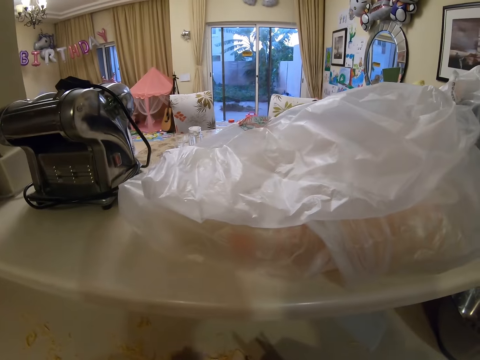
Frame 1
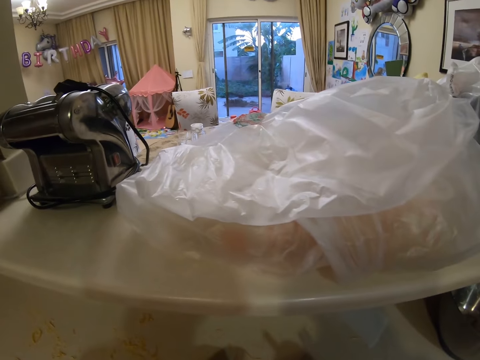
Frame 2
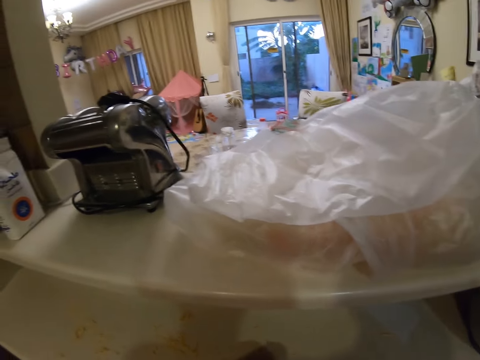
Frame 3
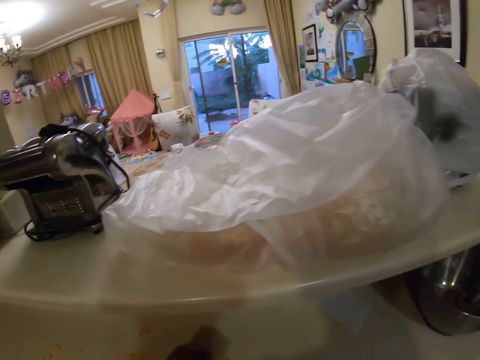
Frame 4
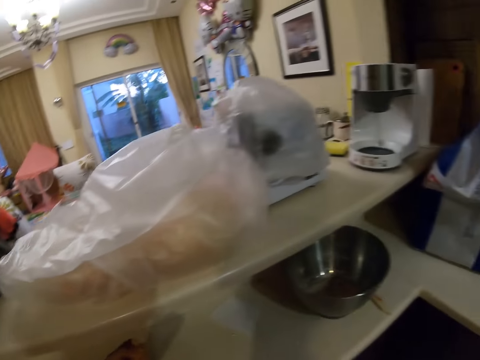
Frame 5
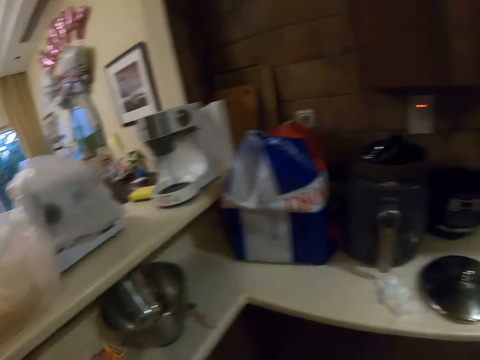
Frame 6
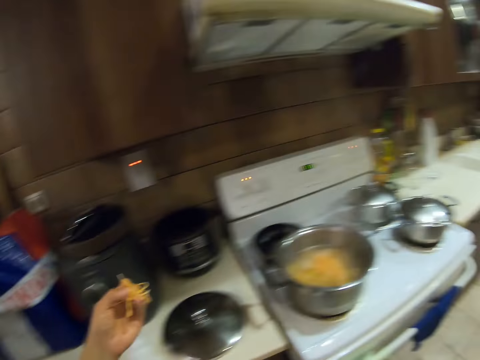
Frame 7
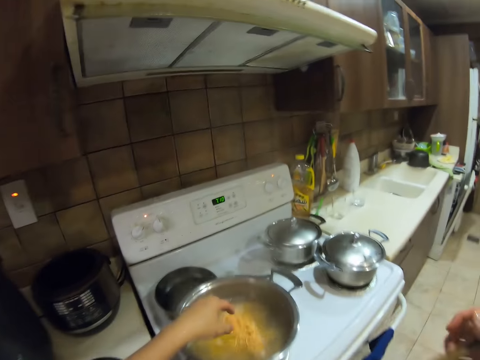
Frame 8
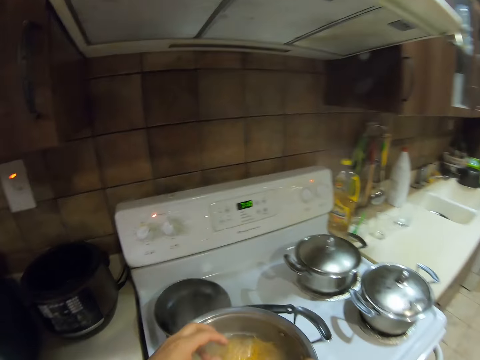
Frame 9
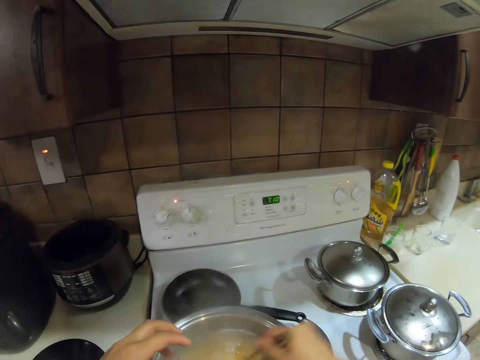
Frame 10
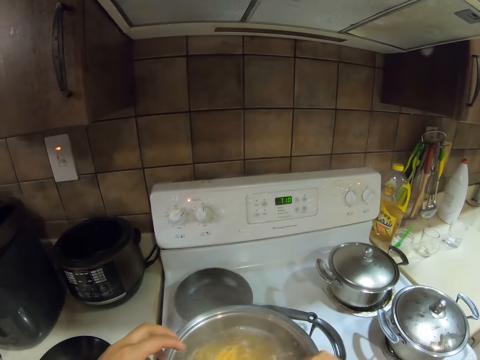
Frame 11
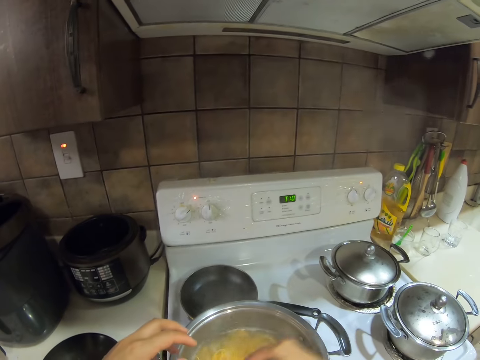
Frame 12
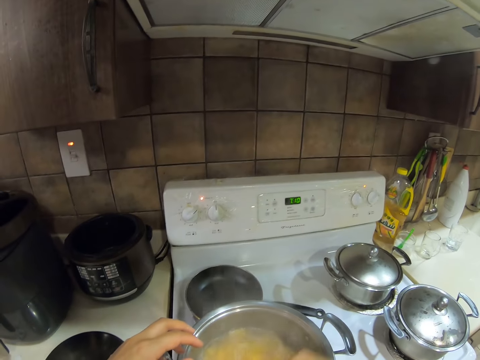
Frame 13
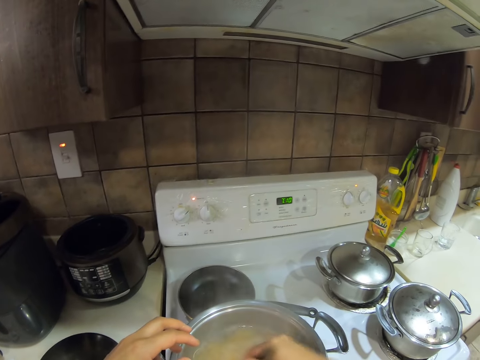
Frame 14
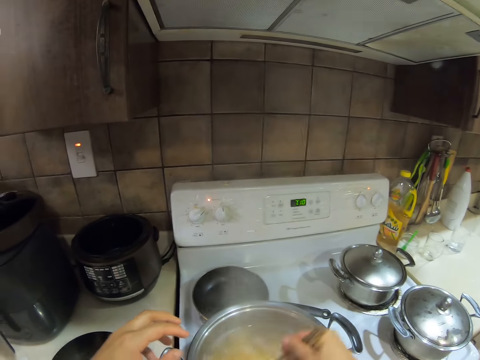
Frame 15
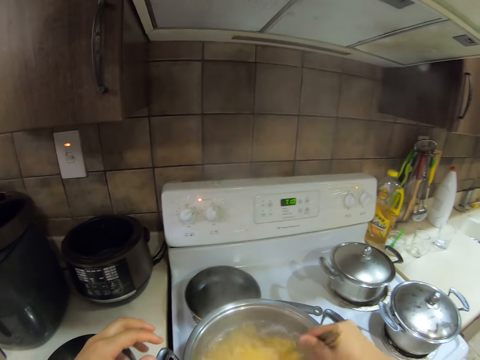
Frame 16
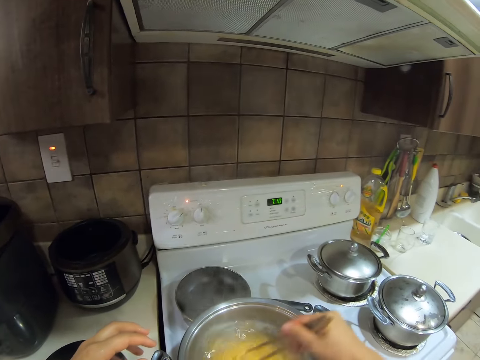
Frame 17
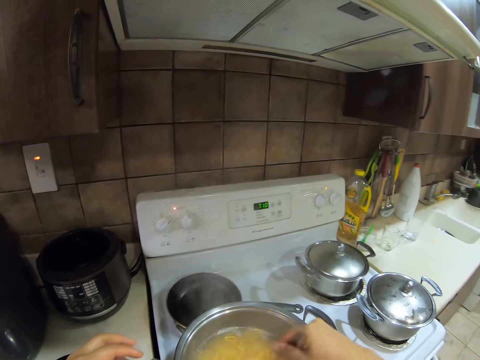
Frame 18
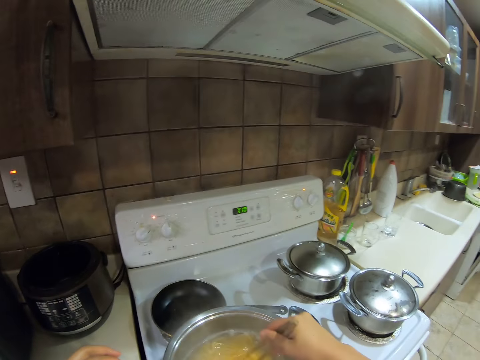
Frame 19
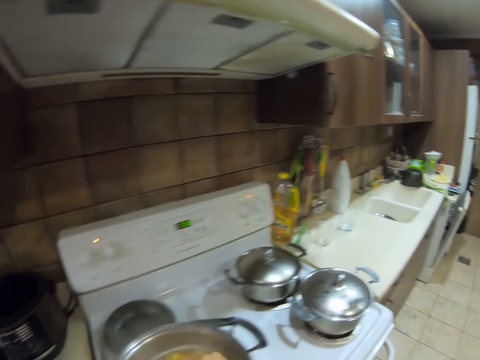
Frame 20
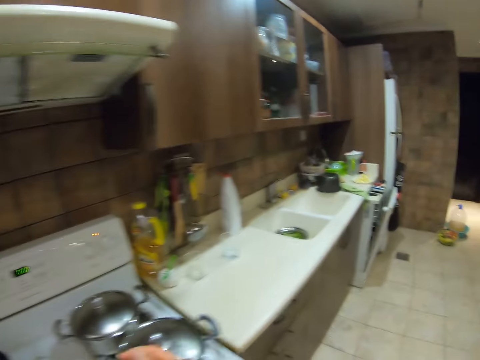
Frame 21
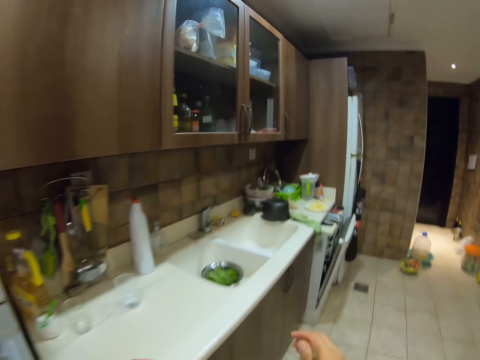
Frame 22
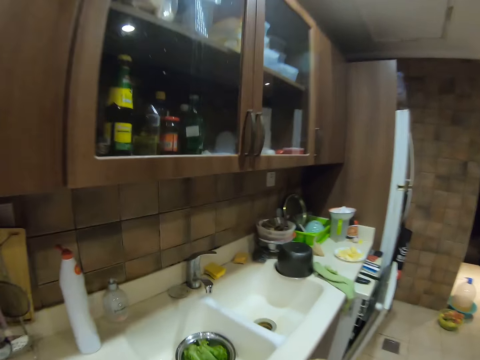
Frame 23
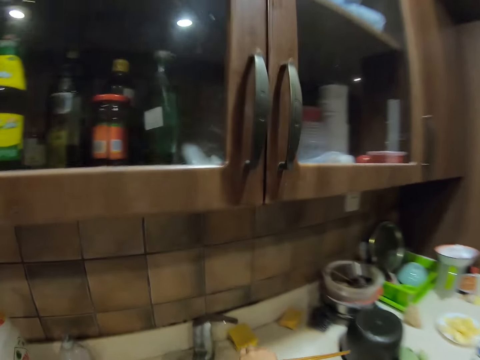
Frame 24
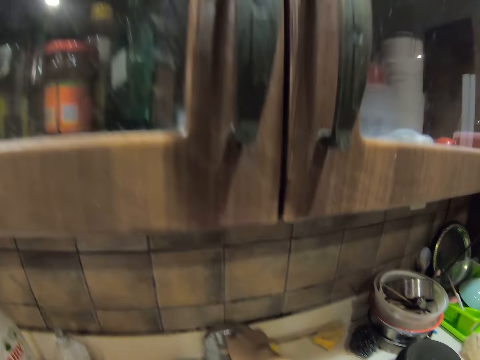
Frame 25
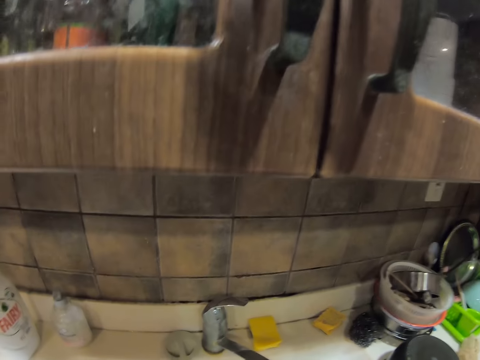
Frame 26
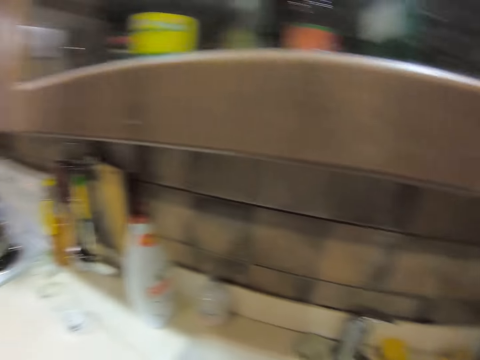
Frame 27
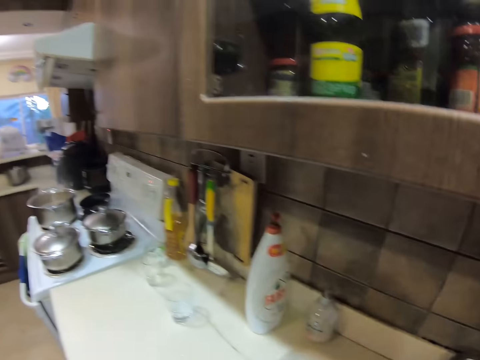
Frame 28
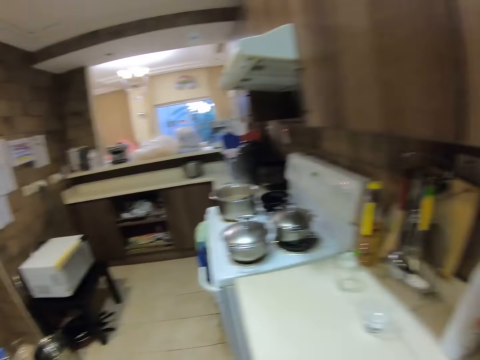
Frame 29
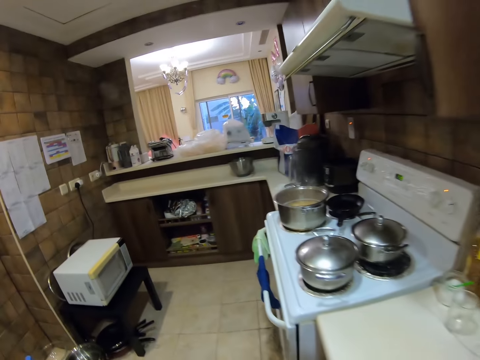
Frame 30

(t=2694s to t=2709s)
The camera wearer drops the spaghetti into the big pot with her left hand. She moves the spaghetti. She stirs the spaghetti in the big pot with two chopsticks in her right hand. She moves the chopsticks in the pot. She walks. She moves the chopstick forward. She opens the tap with her right hand. She moves her hand back and looks around.

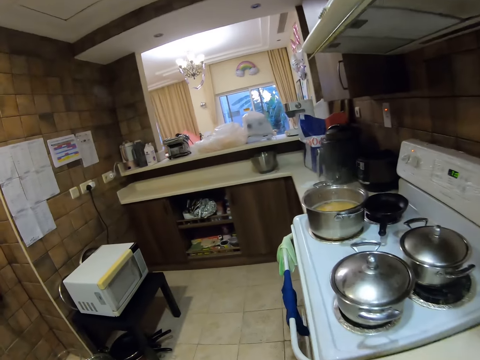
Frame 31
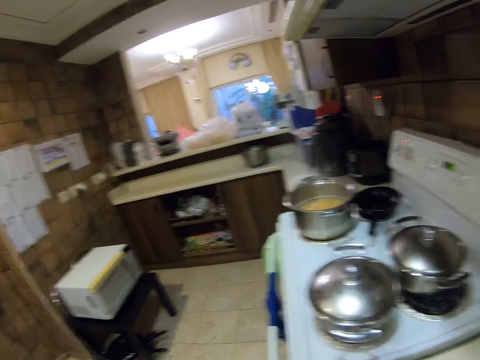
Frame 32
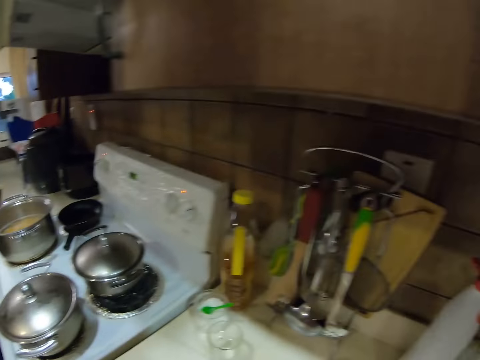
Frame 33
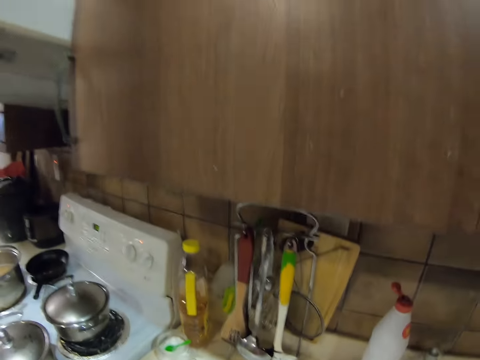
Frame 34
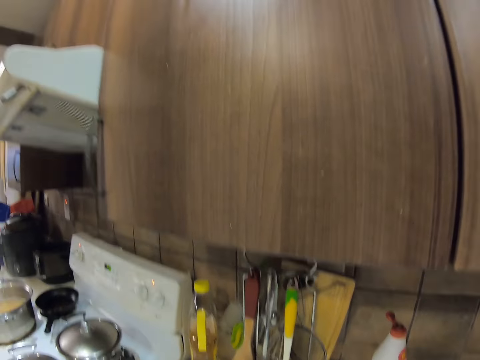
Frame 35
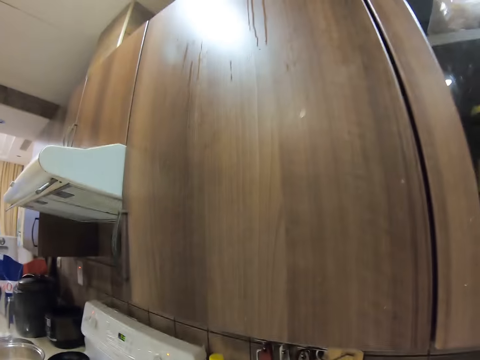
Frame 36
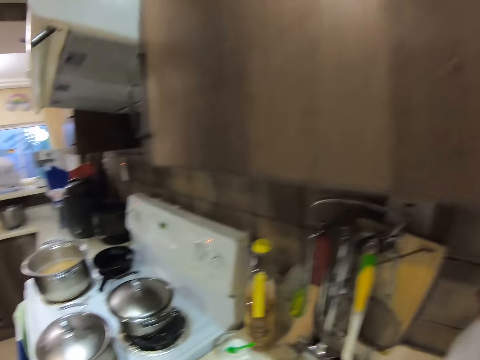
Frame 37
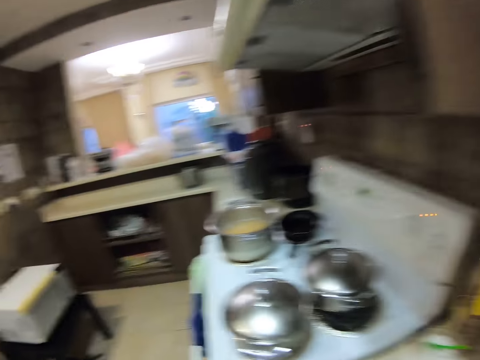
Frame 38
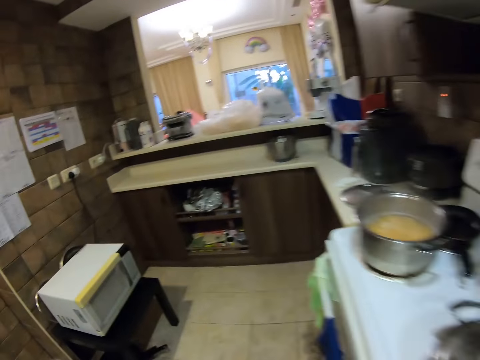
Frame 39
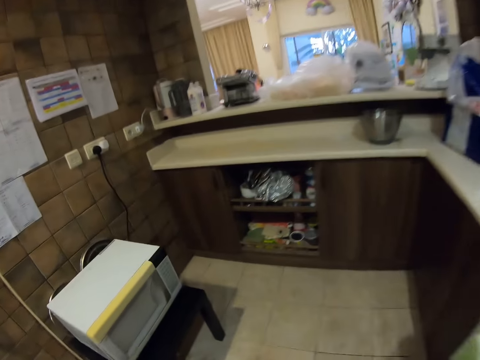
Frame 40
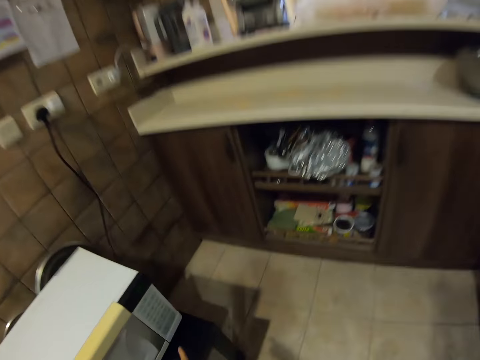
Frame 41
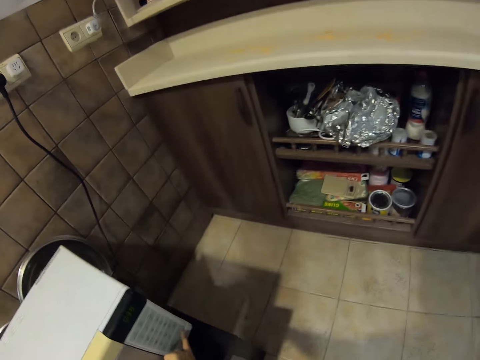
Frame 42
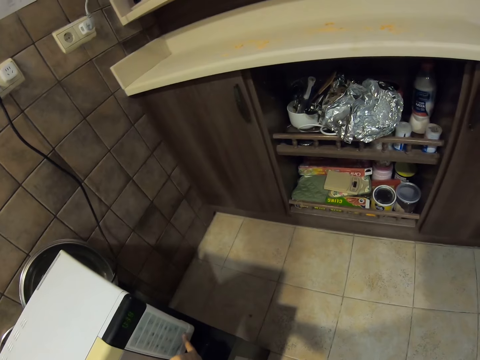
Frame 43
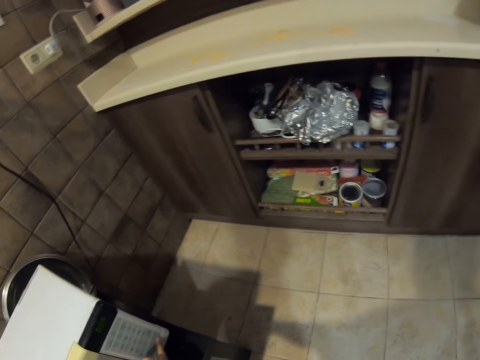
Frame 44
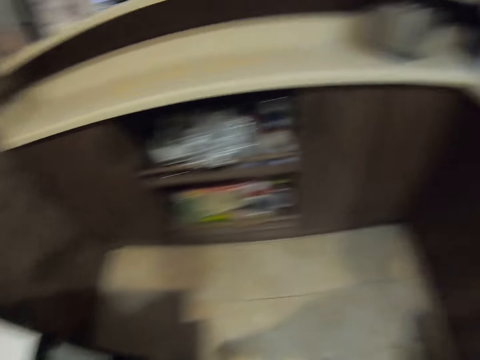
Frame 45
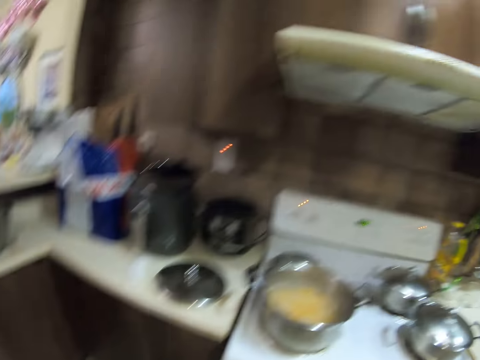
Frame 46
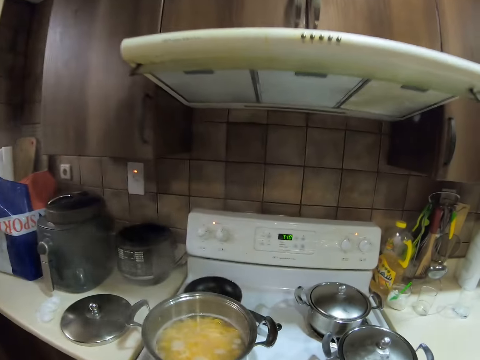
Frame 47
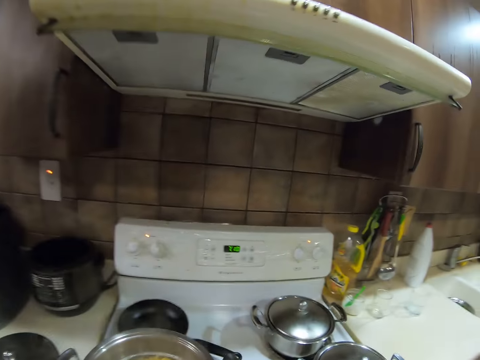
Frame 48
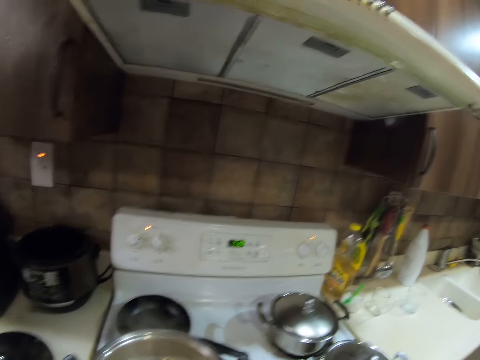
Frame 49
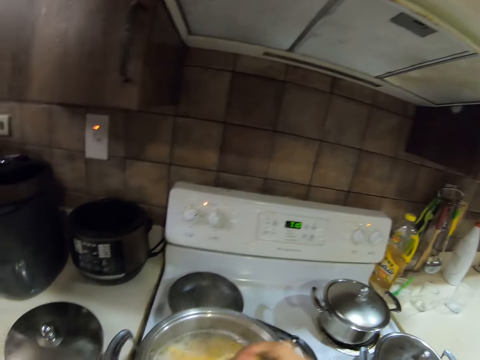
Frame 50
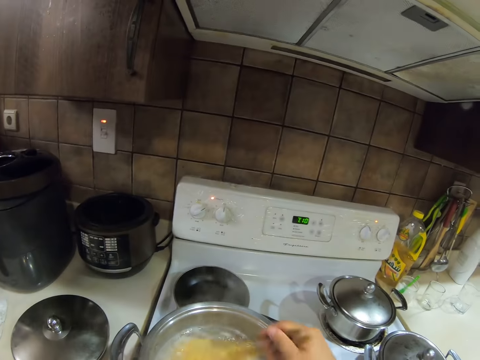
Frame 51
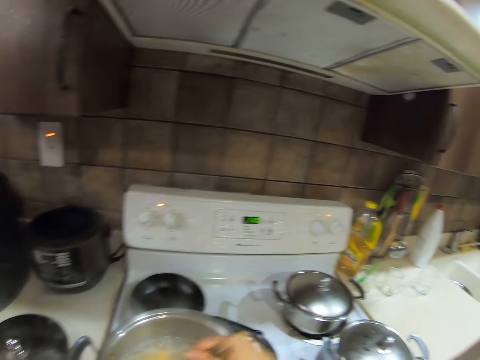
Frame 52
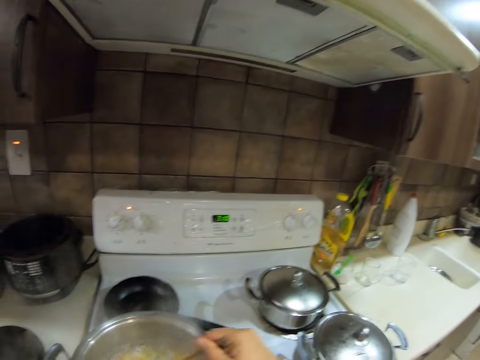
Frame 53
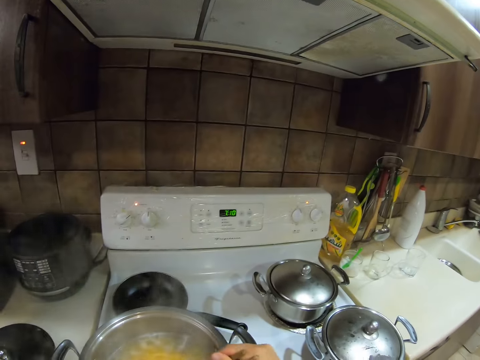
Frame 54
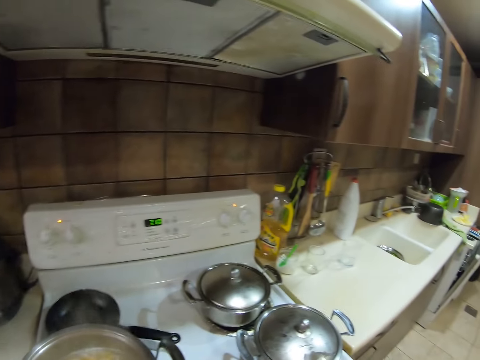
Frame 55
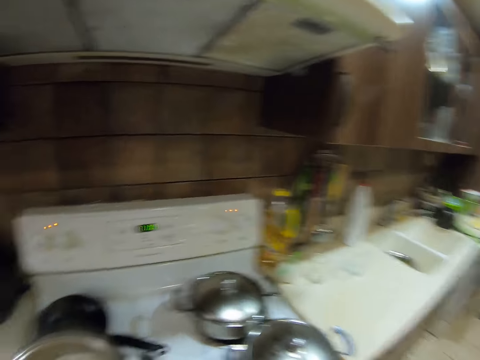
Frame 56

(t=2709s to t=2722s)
The camera wearer walks. They look around. They press the microwave. They regulate the gas. They stir the spaghetti.
